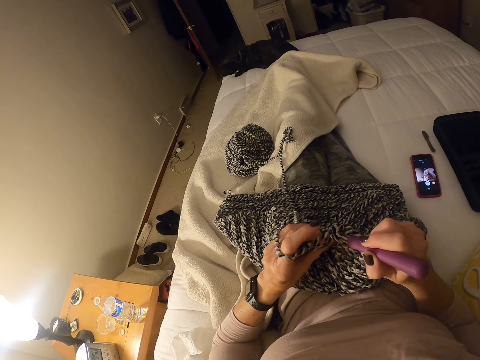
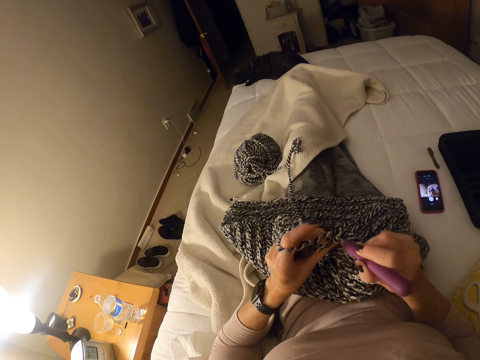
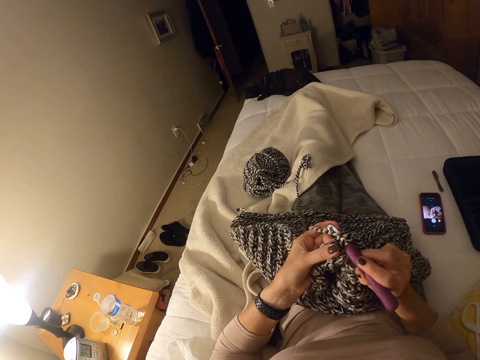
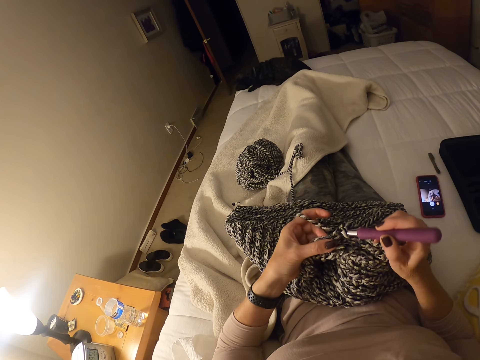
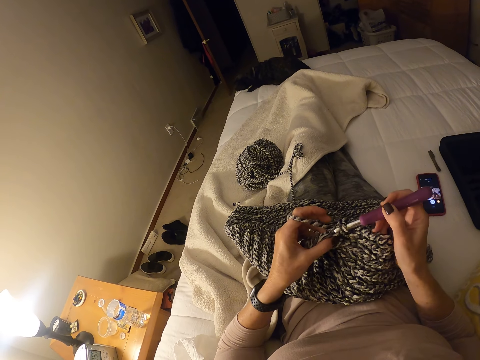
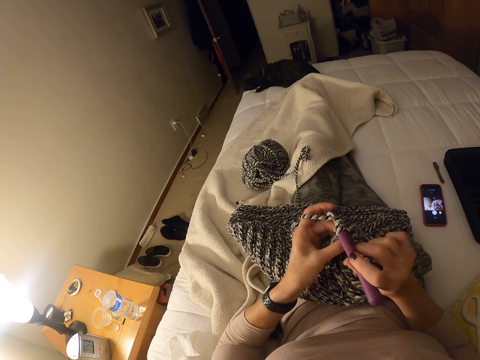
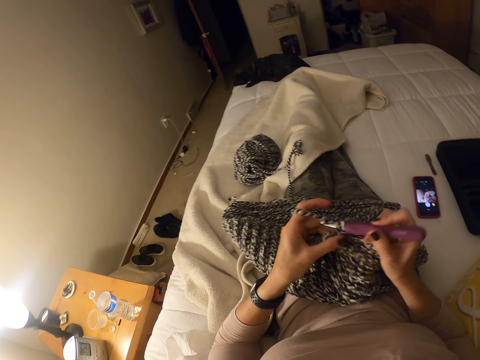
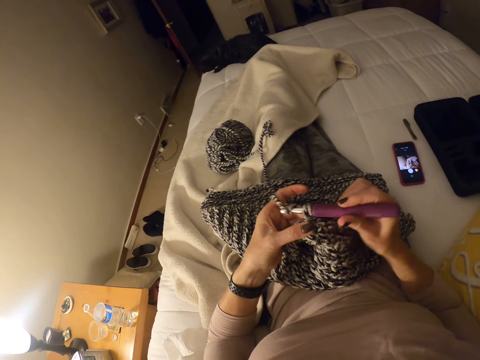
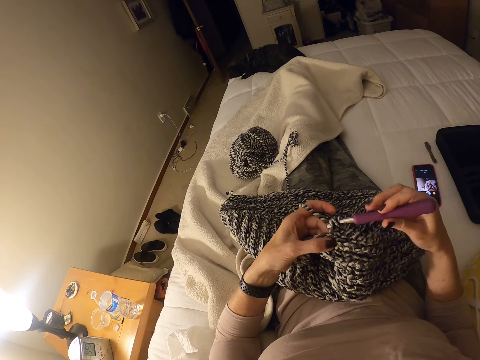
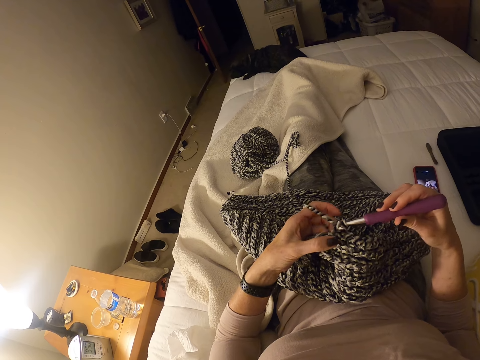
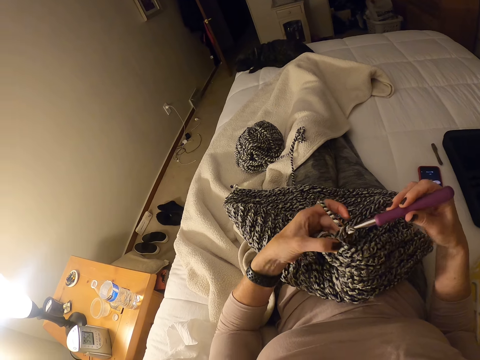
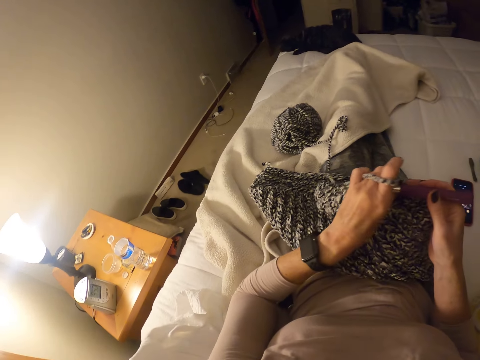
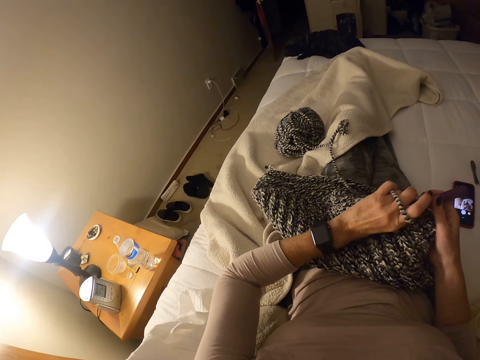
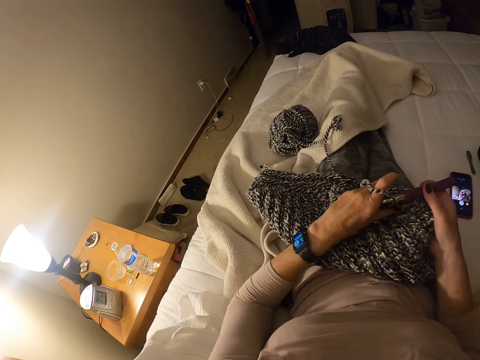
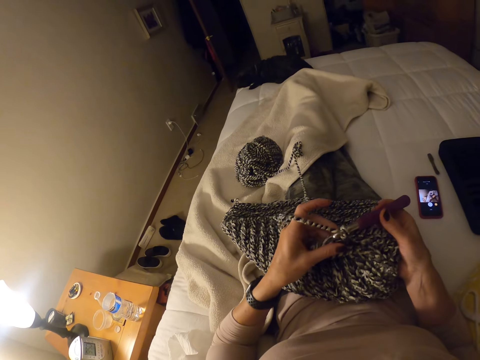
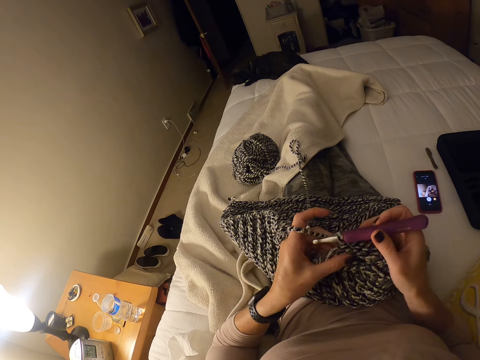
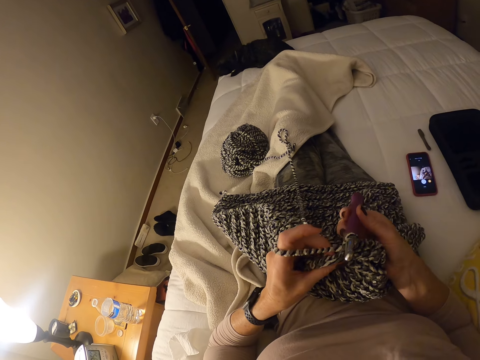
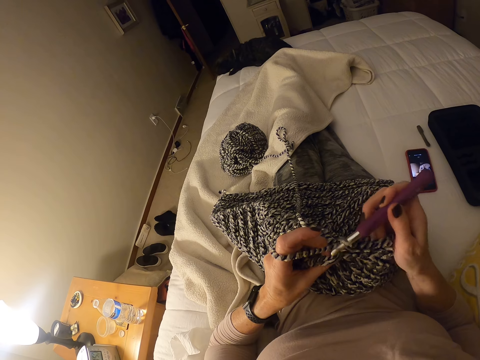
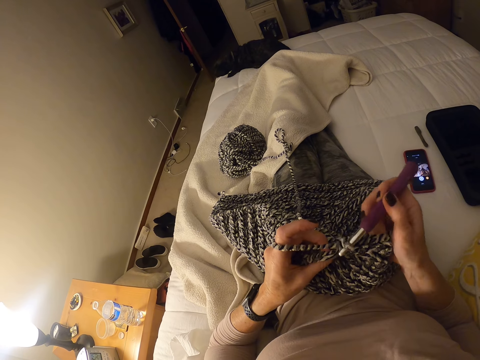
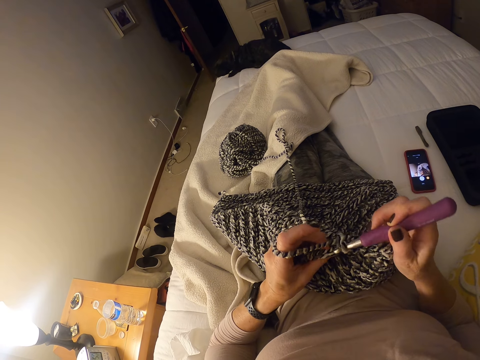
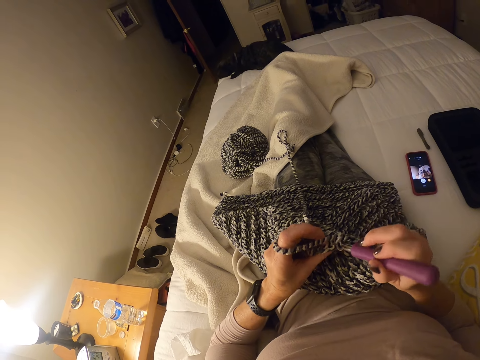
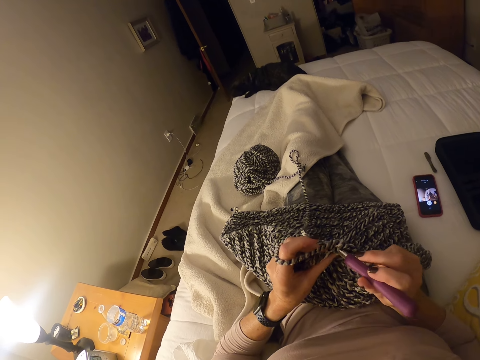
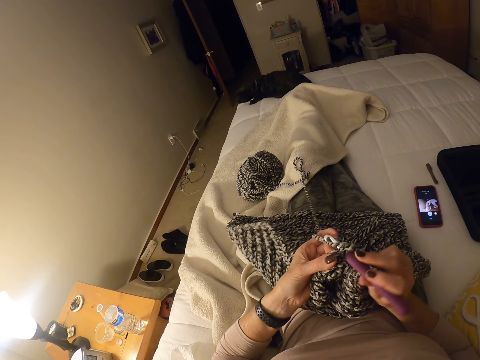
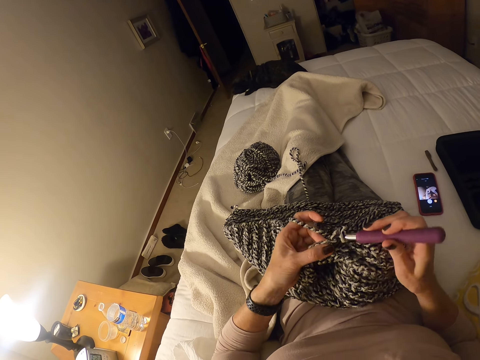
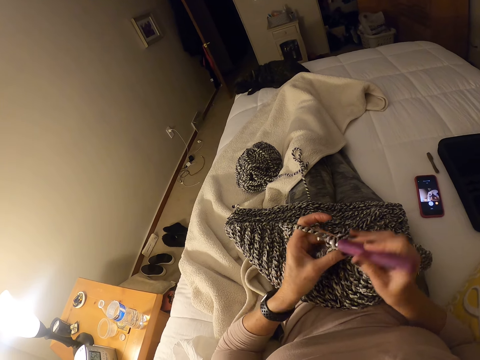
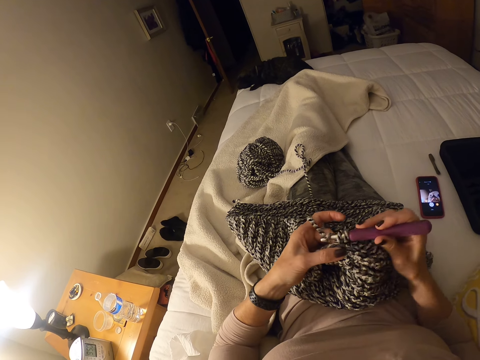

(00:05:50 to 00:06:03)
The camera wearer stops knitting the fabric. She looks at her watch. She knits the fabric.

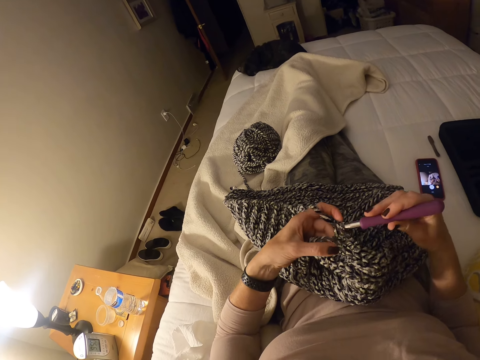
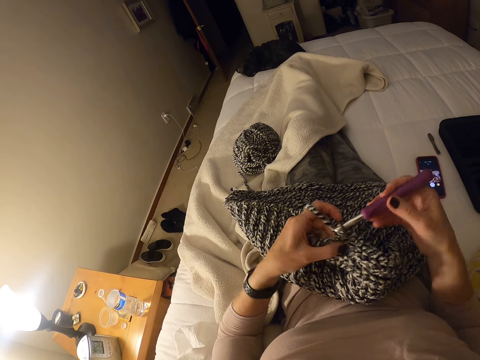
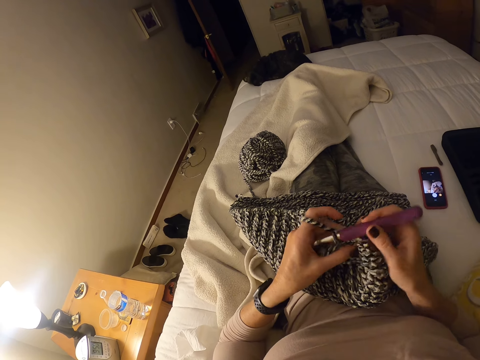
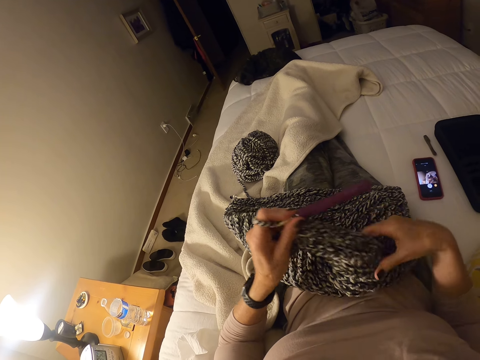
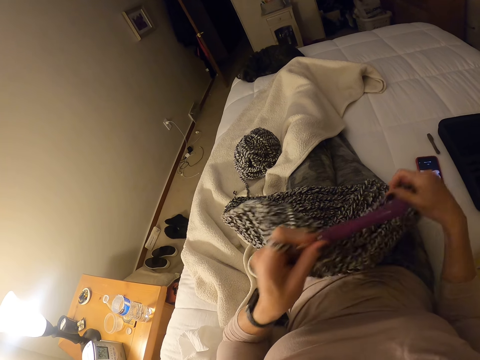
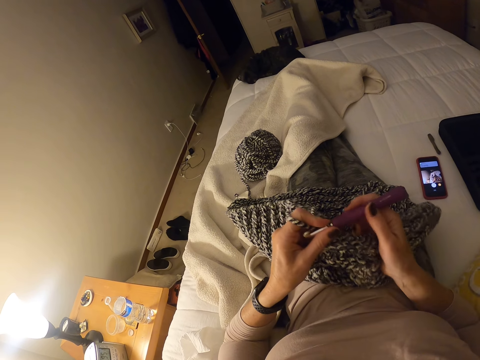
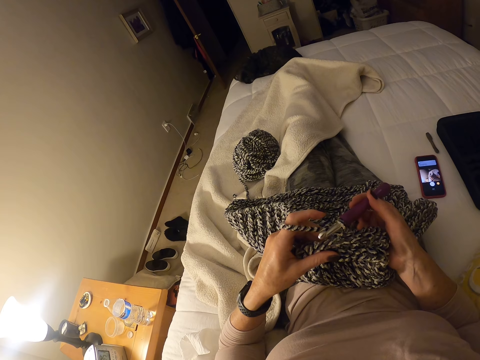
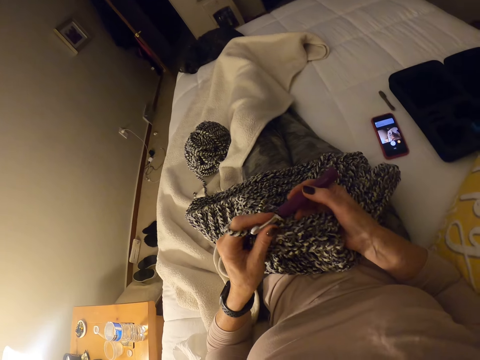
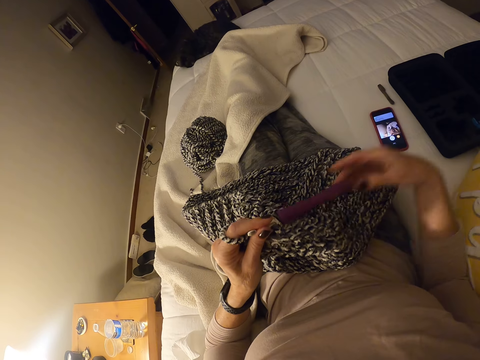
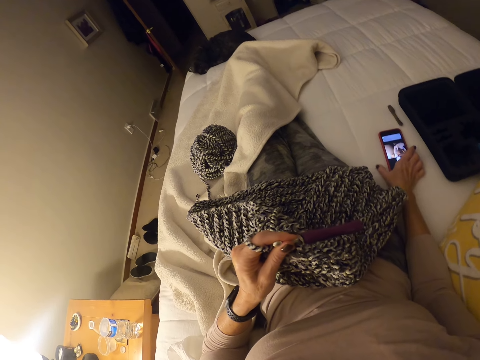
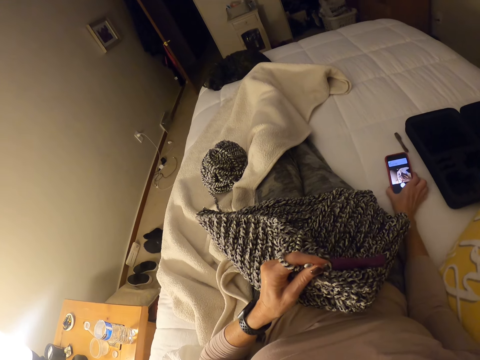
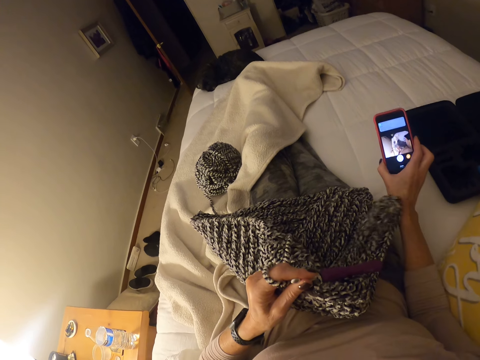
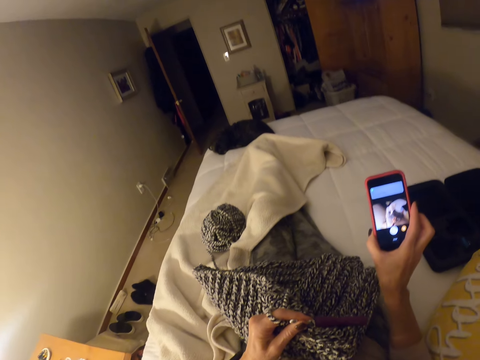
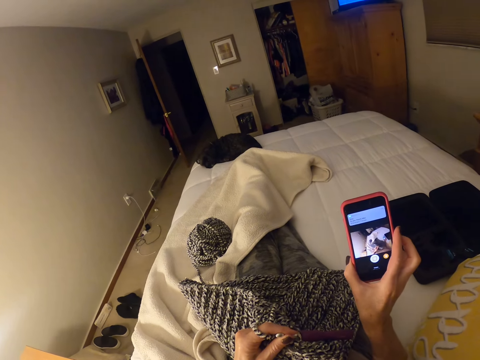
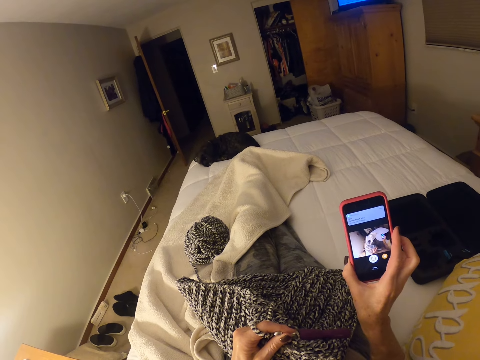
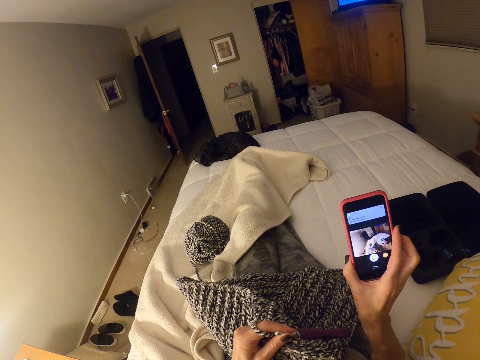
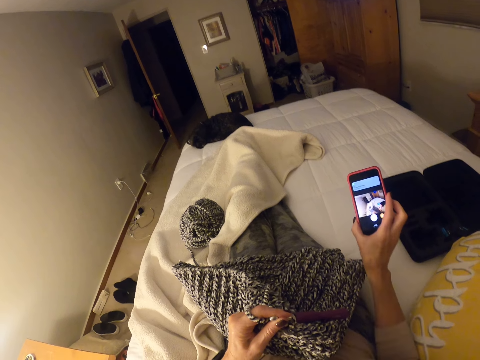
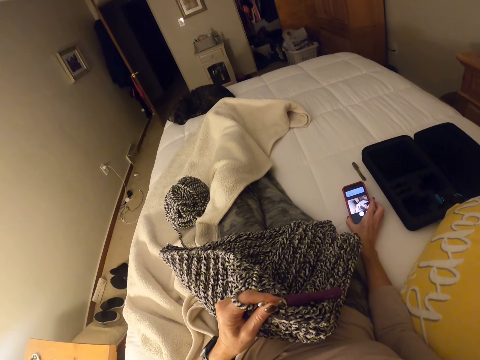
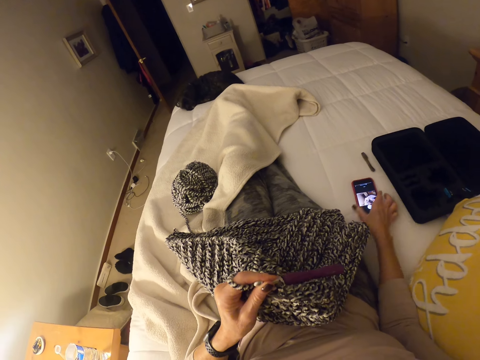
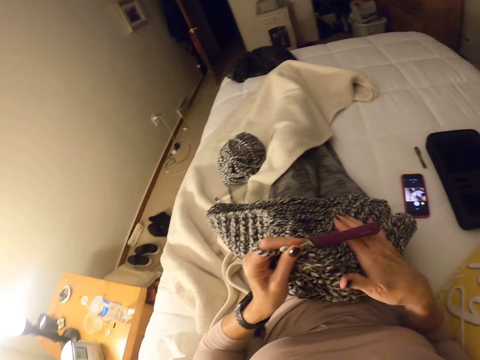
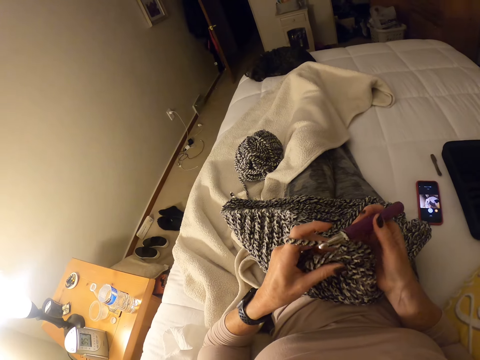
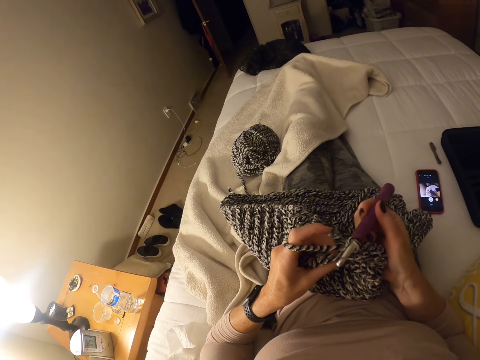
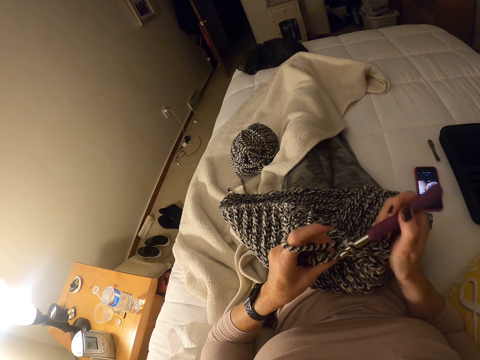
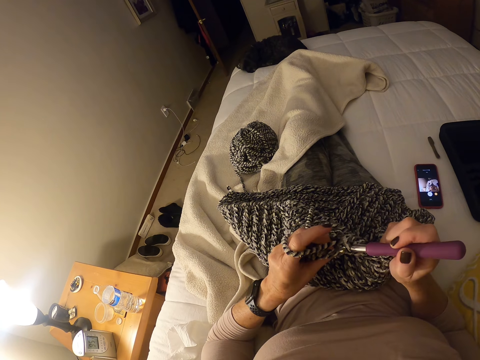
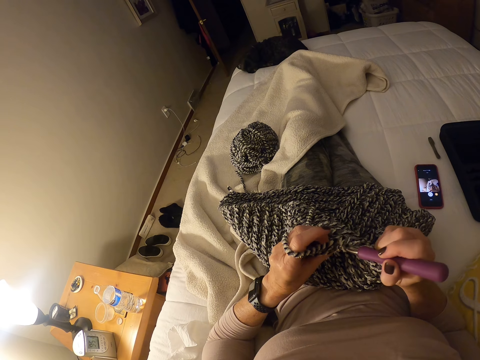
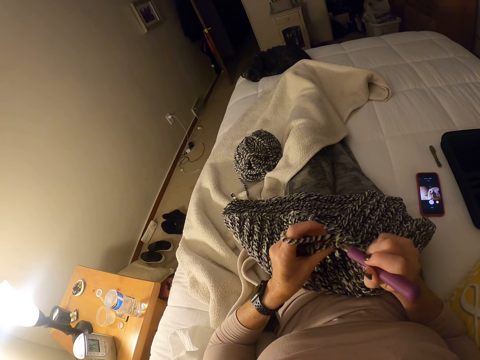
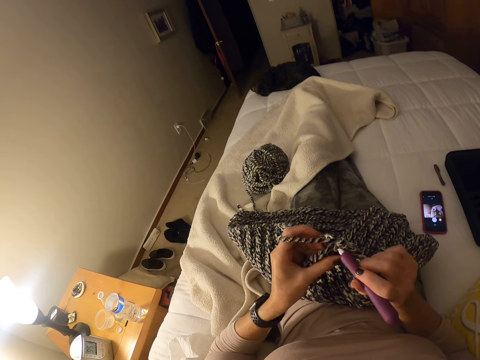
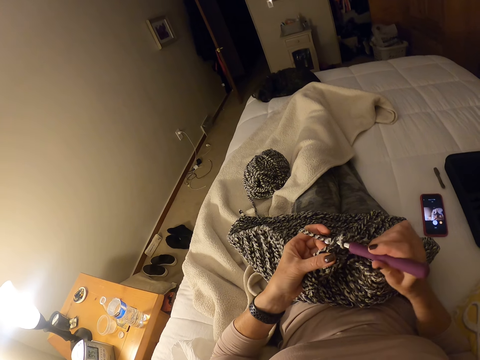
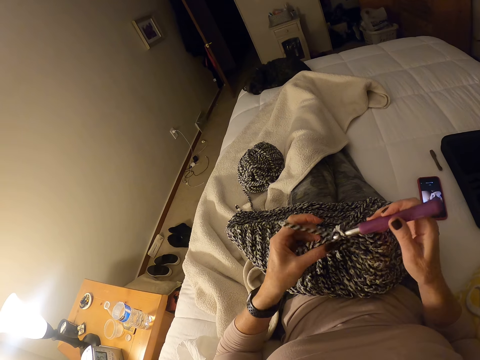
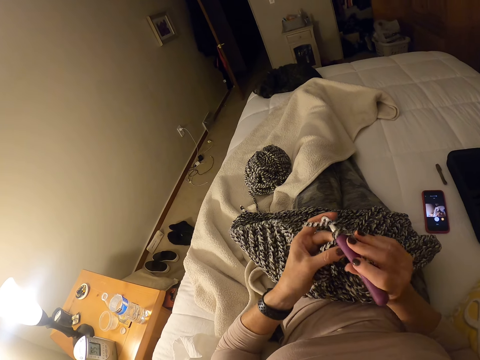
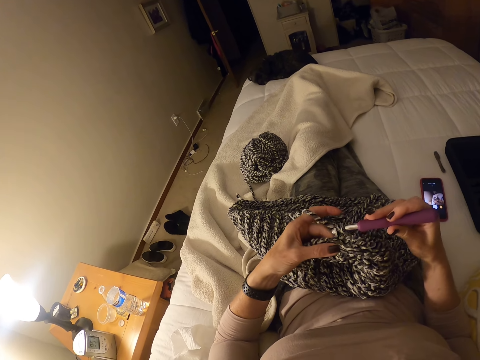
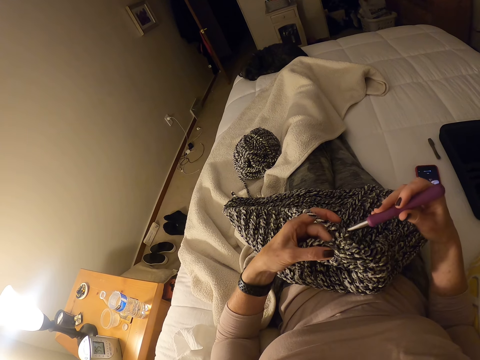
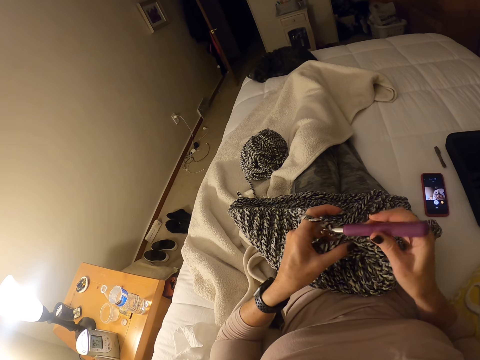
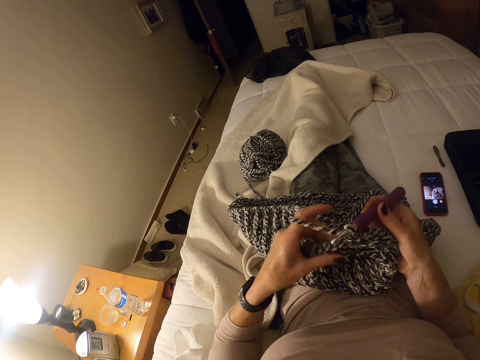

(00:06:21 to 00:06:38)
The camera wearer stops knitting the fabric. She adjusts the placement of the fabric. She picks up her phone from the bed. She watches a video clip on her phone. She puts down her phone on the bed. She knits the fabric.
